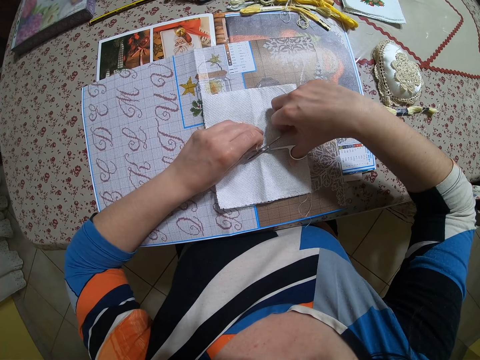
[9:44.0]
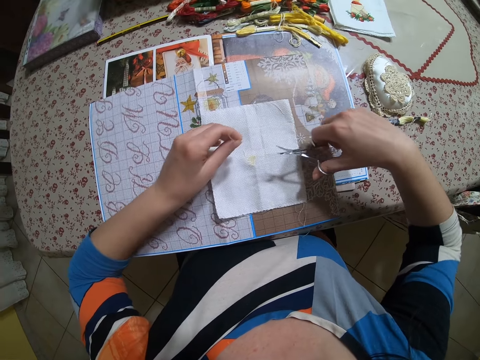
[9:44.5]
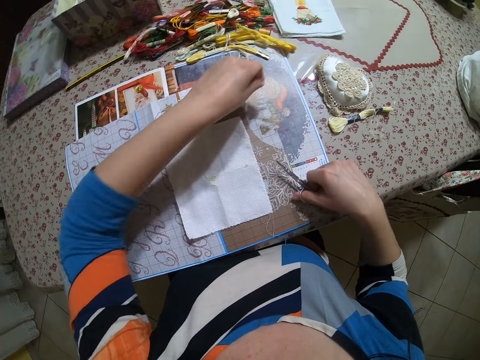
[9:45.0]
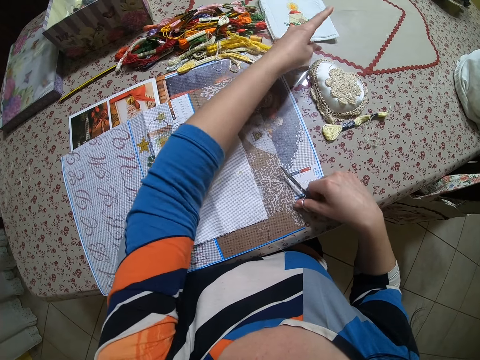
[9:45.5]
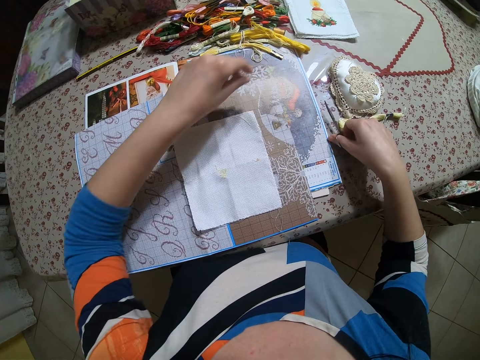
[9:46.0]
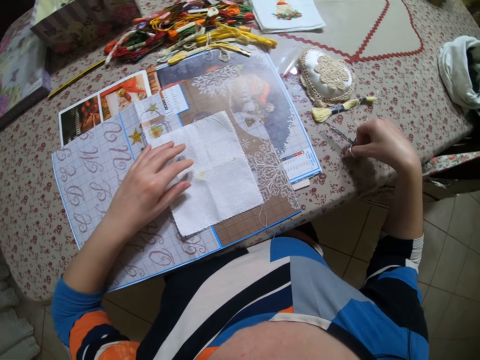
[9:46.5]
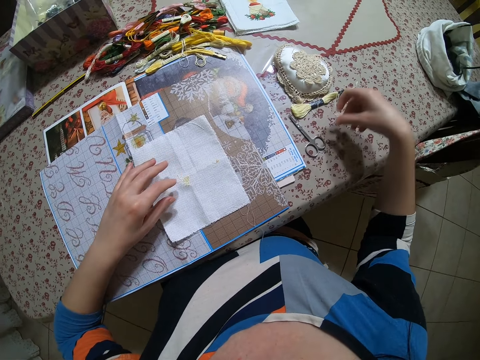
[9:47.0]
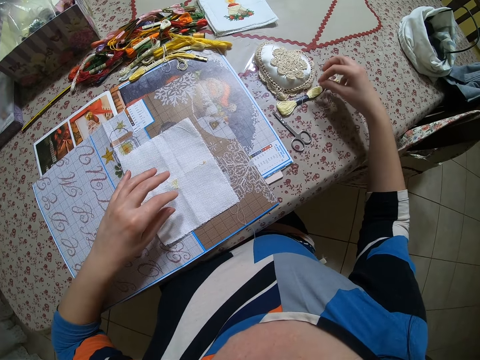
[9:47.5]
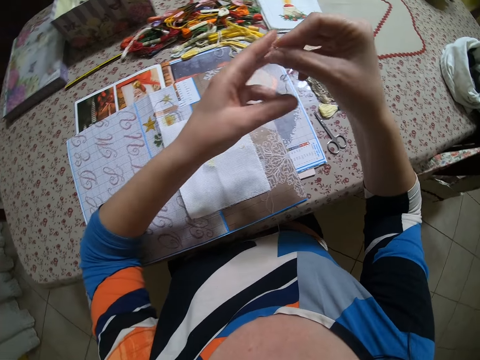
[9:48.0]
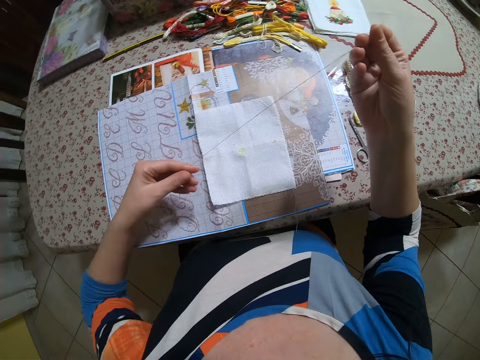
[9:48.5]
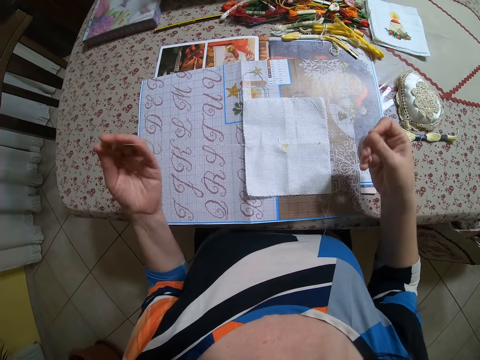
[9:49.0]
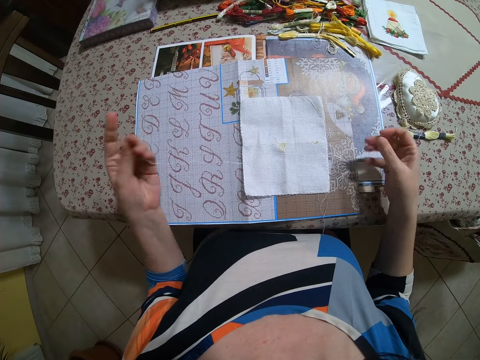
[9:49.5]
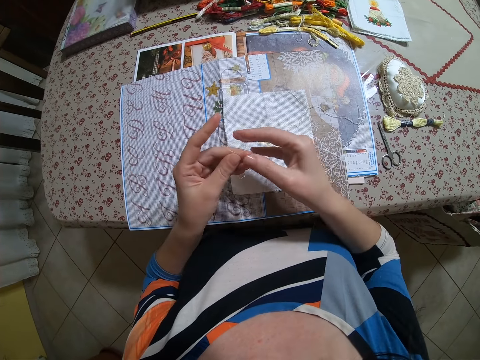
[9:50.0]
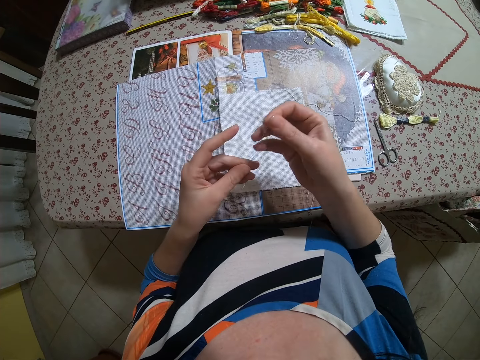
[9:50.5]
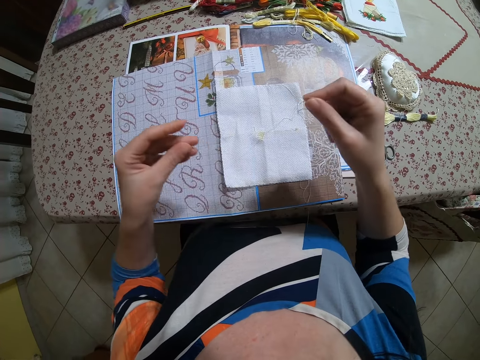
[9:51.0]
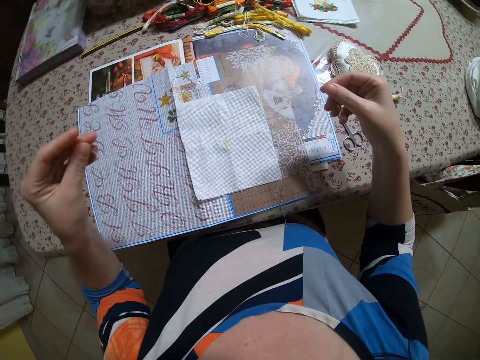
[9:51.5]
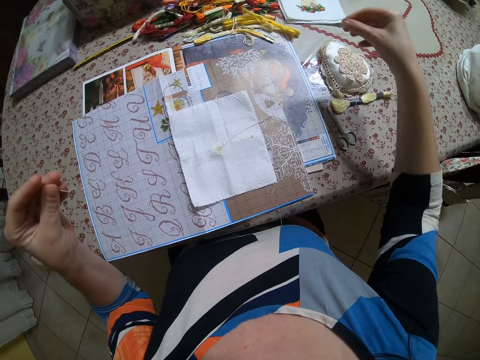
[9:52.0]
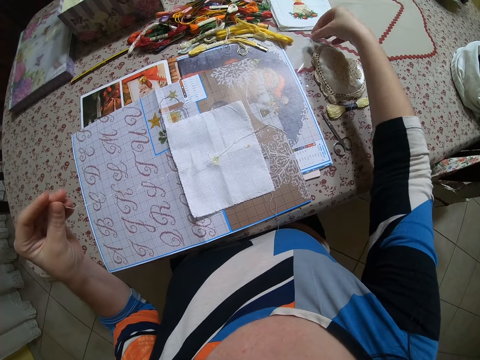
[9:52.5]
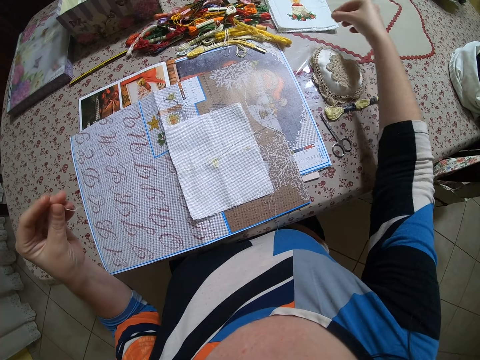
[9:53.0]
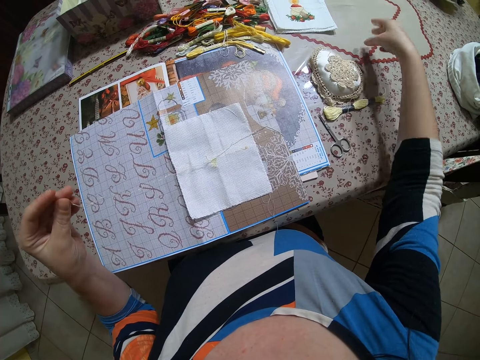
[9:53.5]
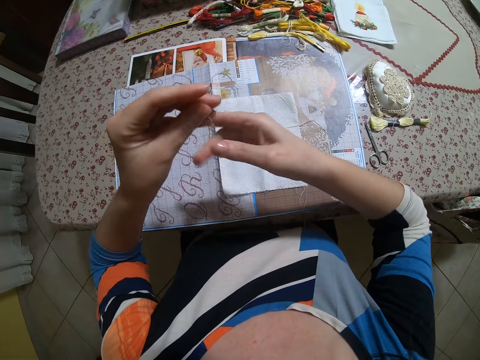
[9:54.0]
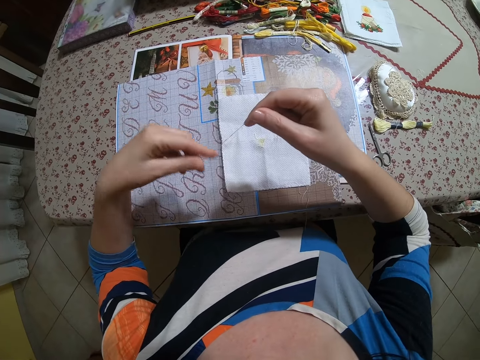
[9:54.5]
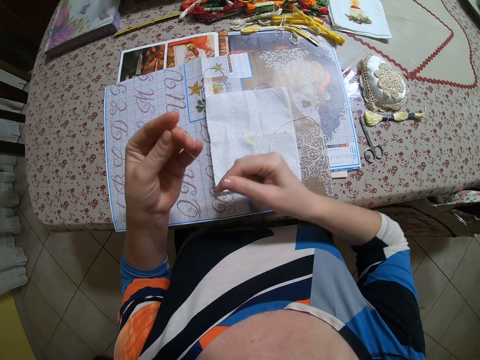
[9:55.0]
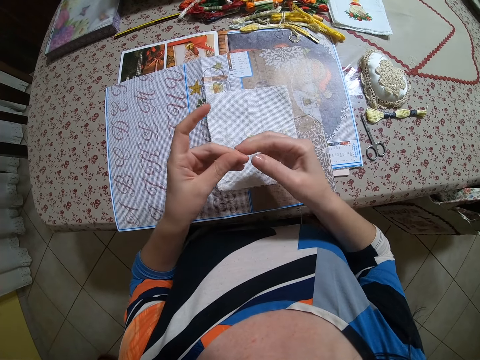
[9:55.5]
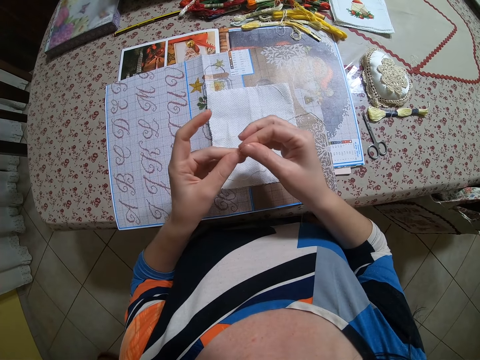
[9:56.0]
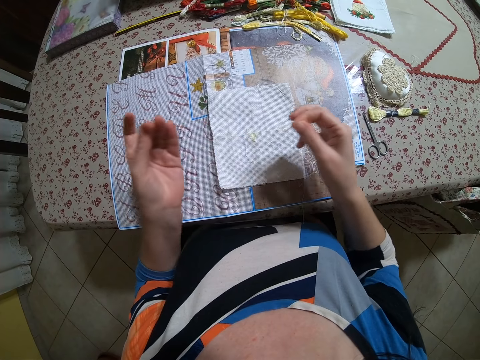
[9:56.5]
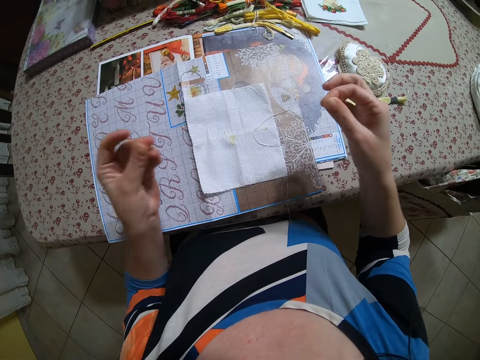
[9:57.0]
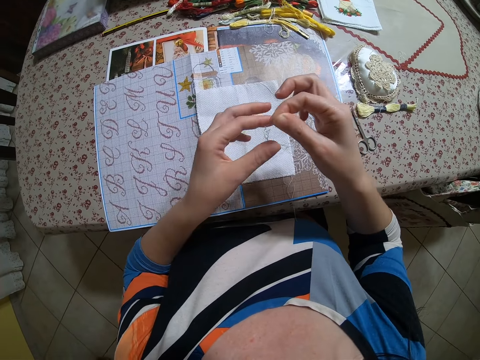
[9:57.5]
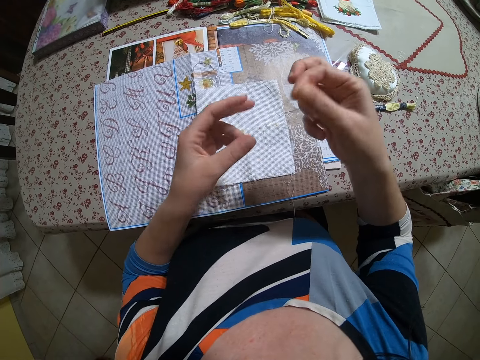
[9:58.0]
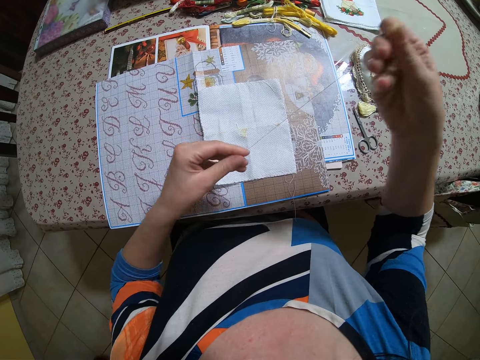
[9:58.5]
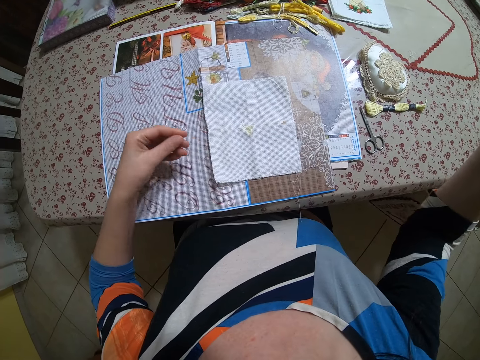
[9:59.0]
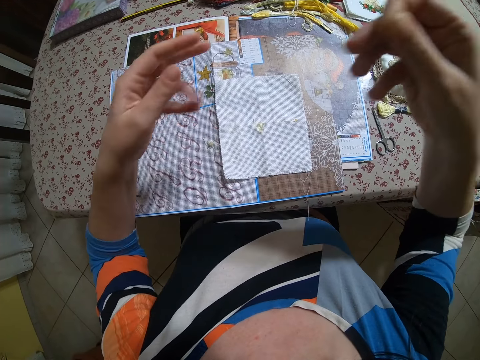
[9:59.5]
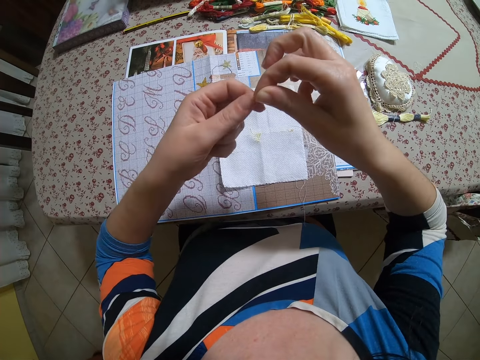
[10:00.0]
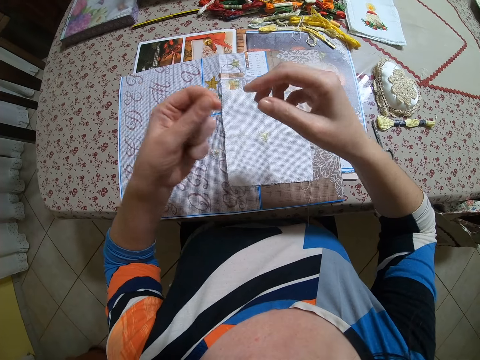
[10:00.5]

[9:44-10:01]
The camera wearer cuts the thread on the muslin with the scissors in her right hand. She drops the thread in her left hand on the table. She puts her right hand on the muslin. She drops the scissors in her right hand on the table. She picks up a thread from the table with her right hand. She picks up a needle. She stretches the thread with her hands and adjusts the thread. She drops a strip of thread on the table. She folds the thread into two with her hands. She stretches the thread with her hands. She divides the thread into two with her hands. She stretches the thread with her hands. She drops one of the threads on the table with her right hand.

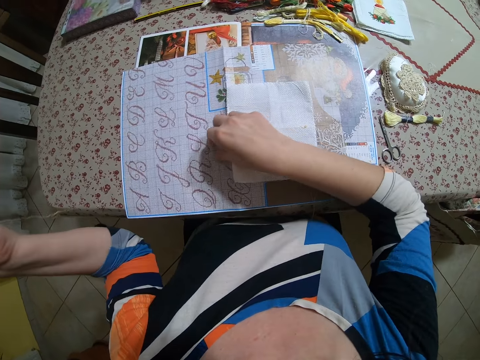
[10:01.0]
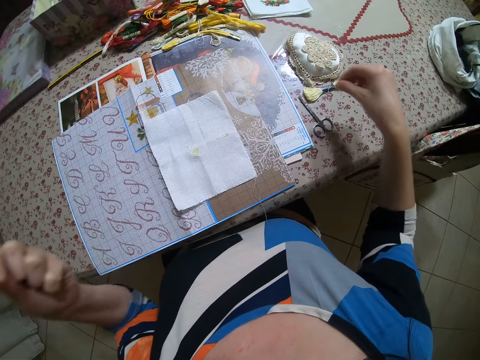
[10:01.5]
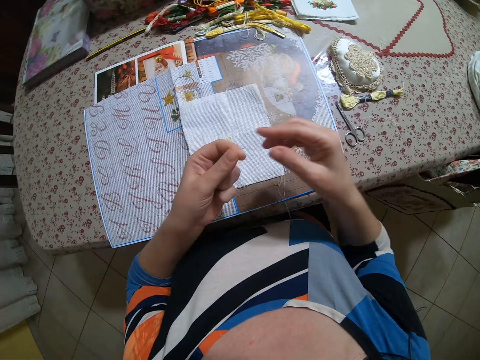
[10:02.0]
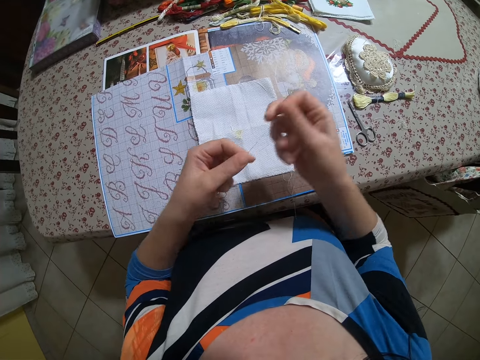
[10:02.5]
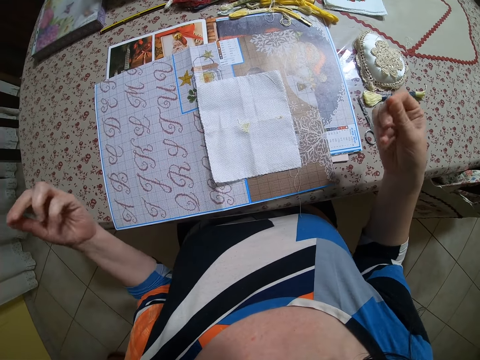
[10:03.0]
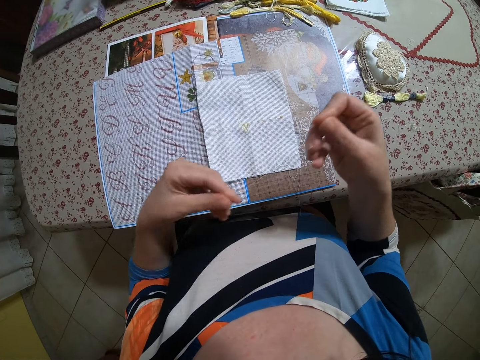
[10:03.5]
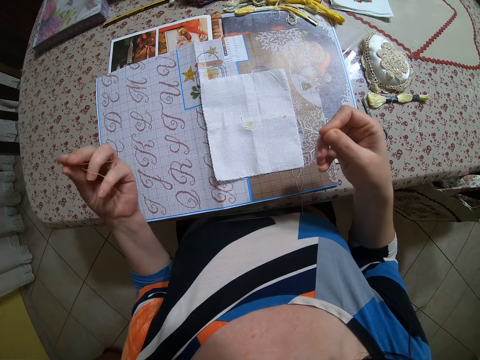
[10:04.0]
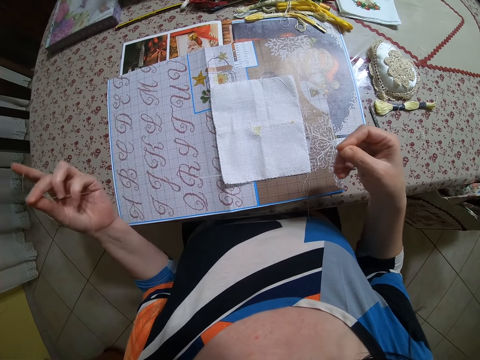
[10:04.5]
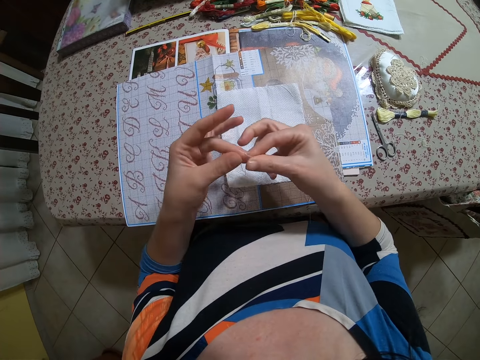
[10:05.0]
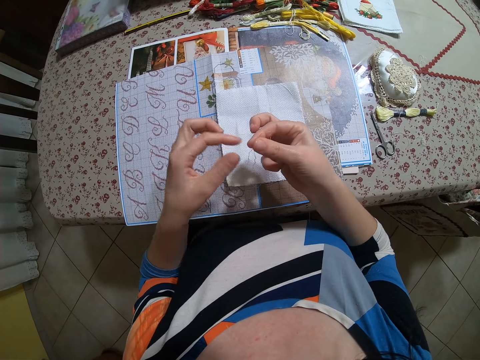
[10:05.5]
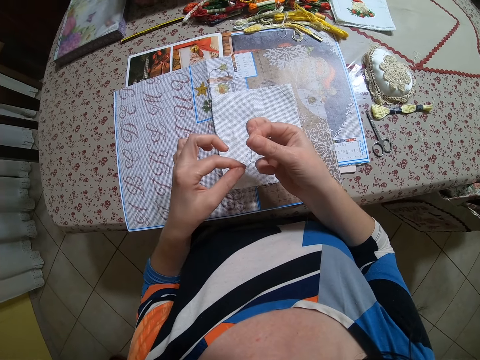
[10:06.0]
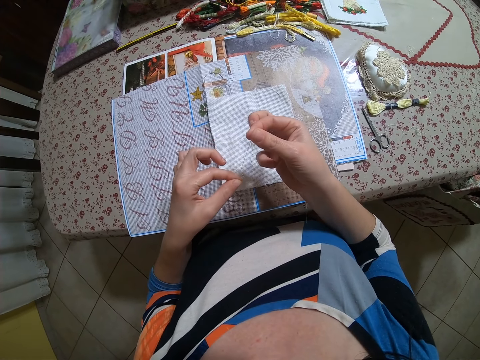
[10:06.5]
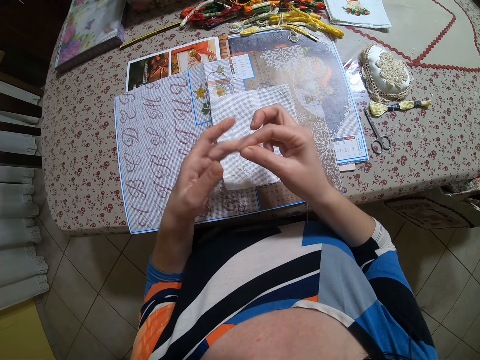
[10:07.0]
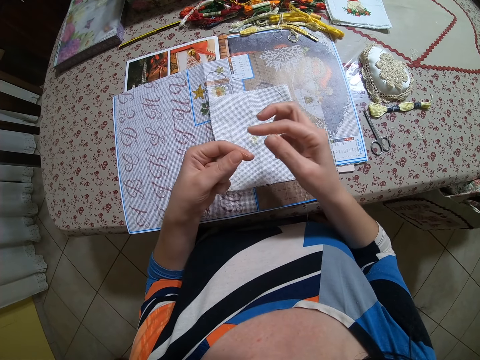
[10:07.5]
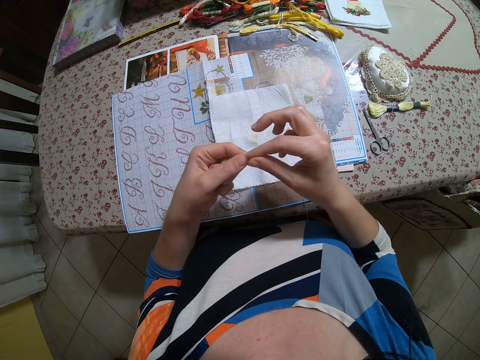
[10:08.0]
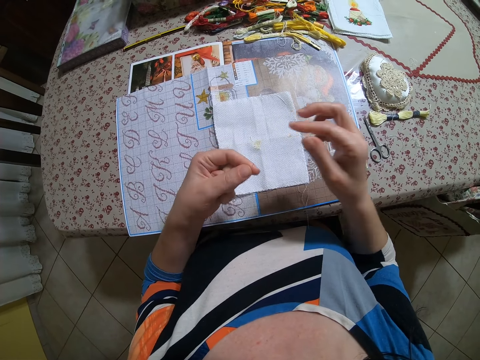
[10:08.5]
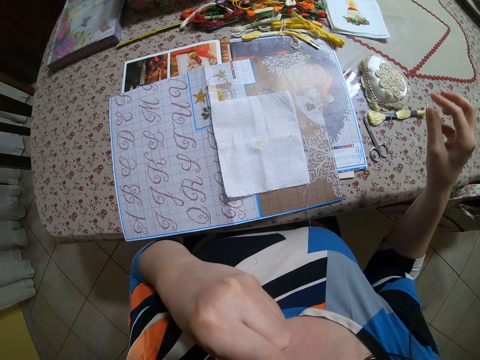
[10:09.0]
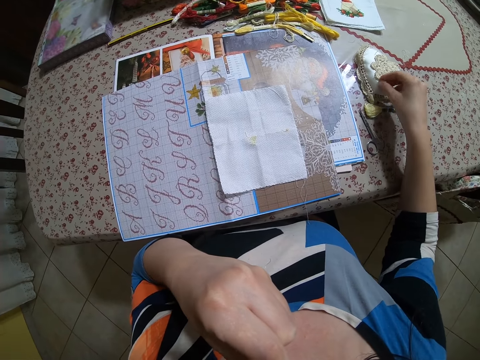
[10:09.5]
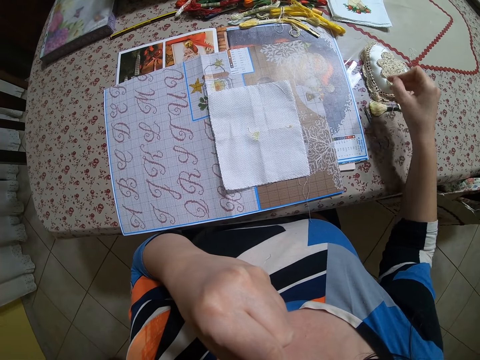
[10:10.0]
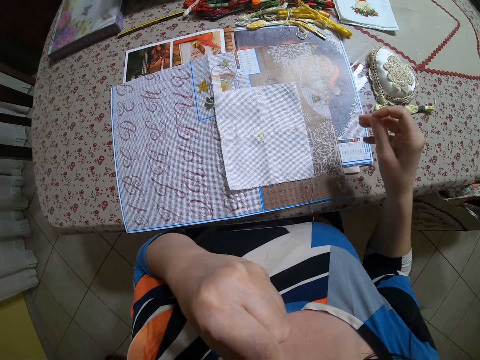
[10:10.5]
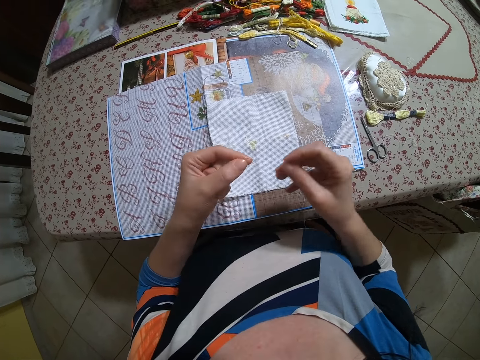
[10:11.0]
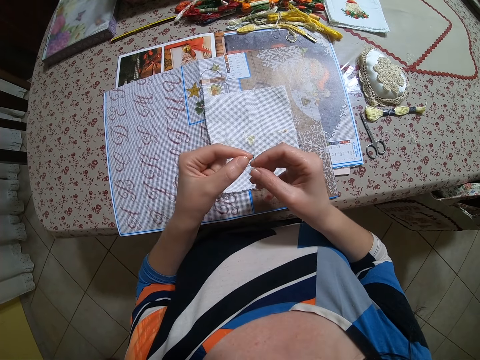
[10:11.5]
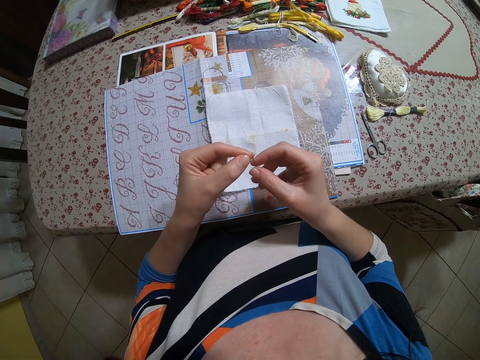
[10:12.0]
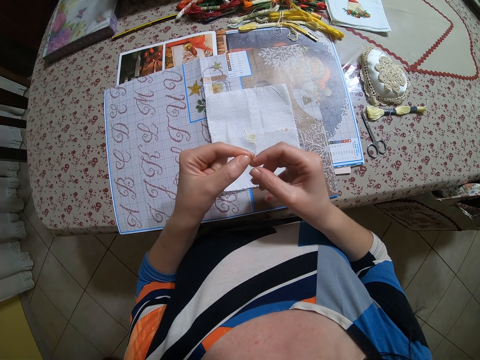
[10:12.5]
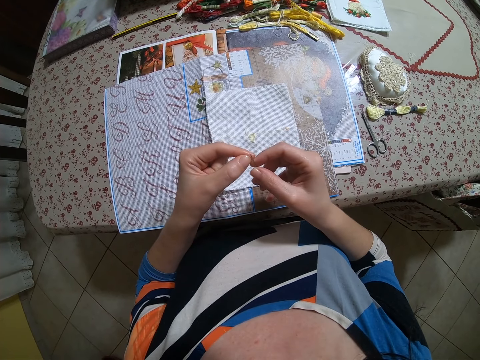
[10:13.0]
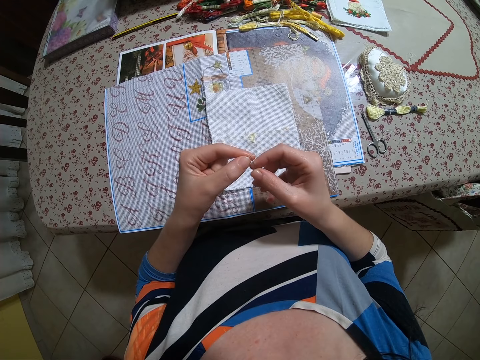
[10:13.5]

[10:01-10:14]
The camera wearer picks up the thread from the table with her right hand. She drops the thread in her right hand on the table. She holds the other thread with her two hands. She stretches the thread with her hands and adjusts the thread. She folds the thread into two with her hands. She holds the tips of the thread with her hands. She puts the thread in her mouth with her left hand. She picks up the needle from the needle holder. She puts the thread inside the needle eye.
